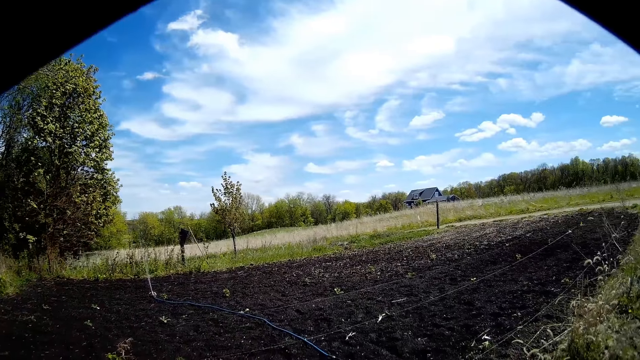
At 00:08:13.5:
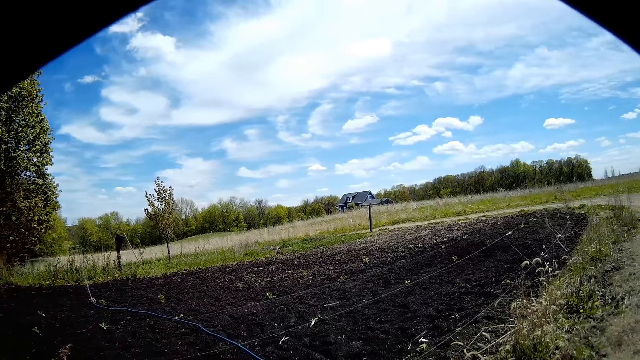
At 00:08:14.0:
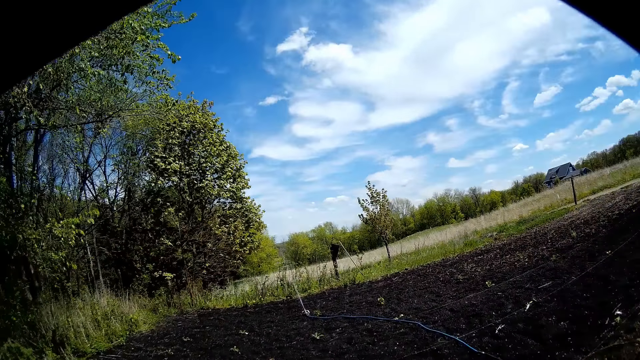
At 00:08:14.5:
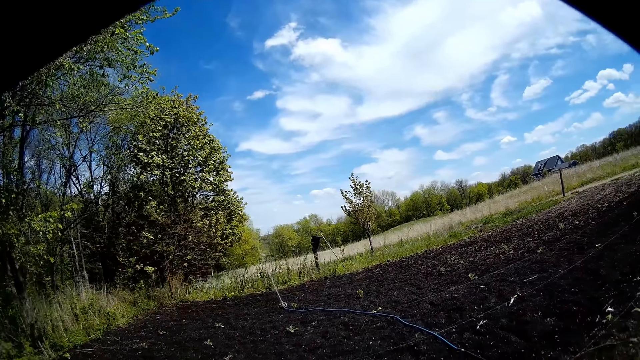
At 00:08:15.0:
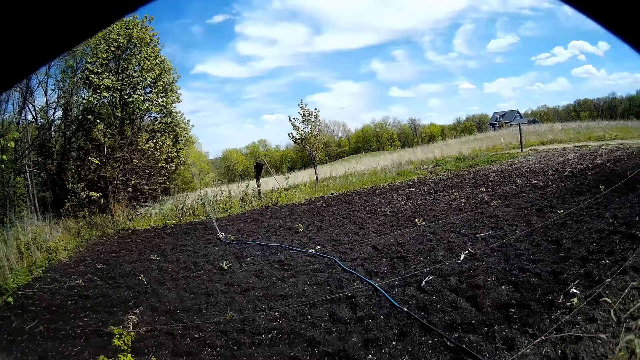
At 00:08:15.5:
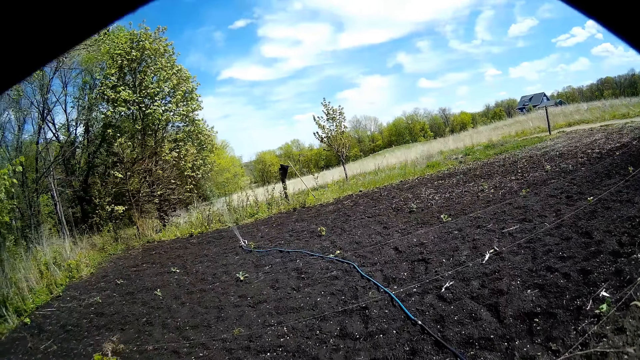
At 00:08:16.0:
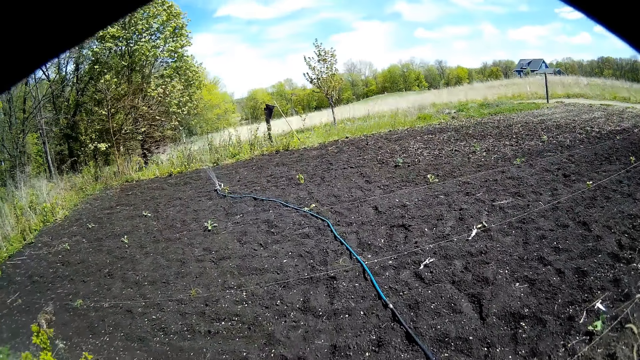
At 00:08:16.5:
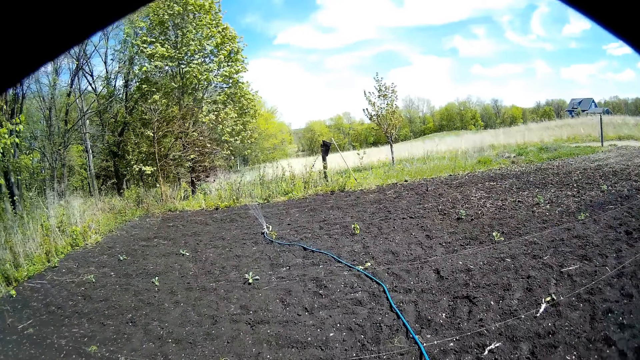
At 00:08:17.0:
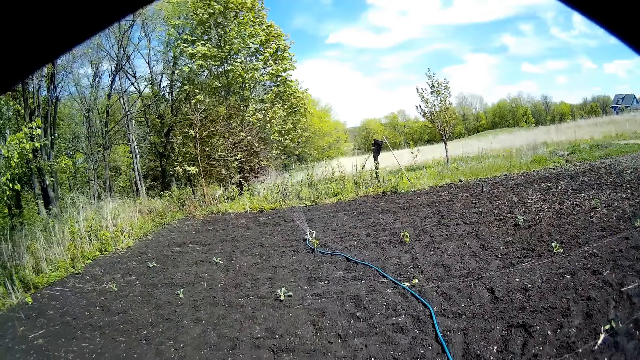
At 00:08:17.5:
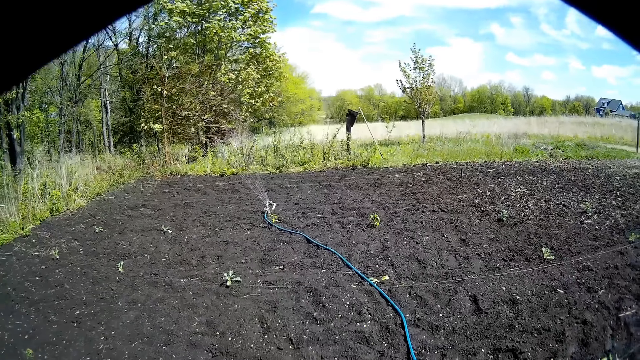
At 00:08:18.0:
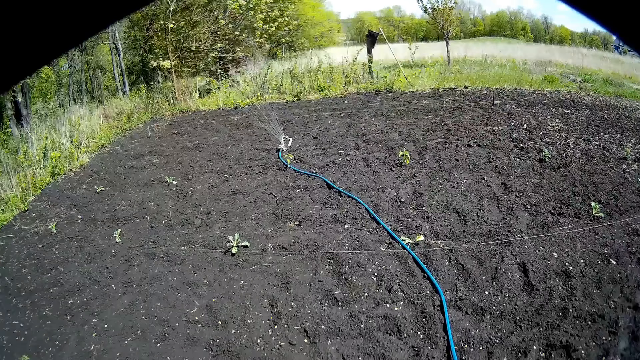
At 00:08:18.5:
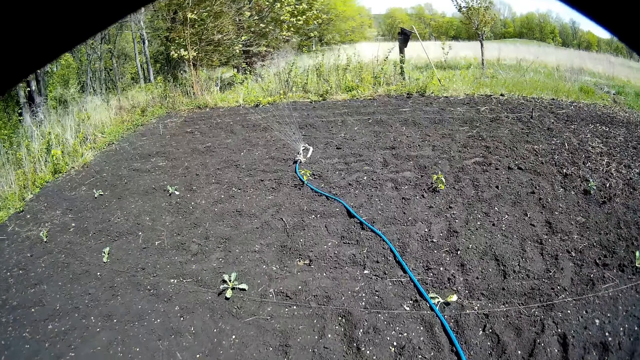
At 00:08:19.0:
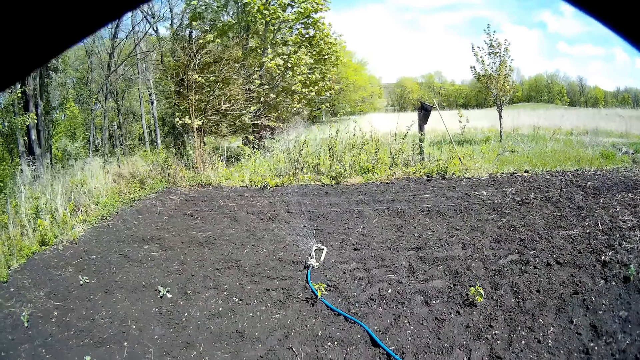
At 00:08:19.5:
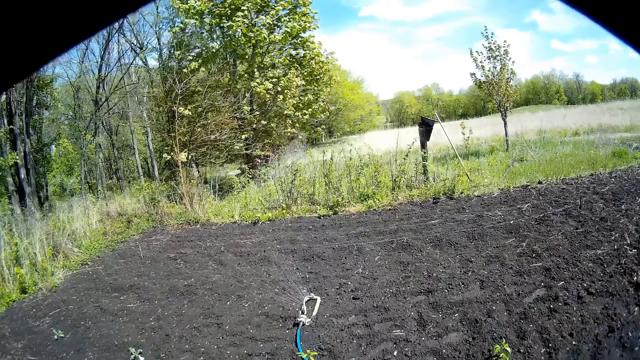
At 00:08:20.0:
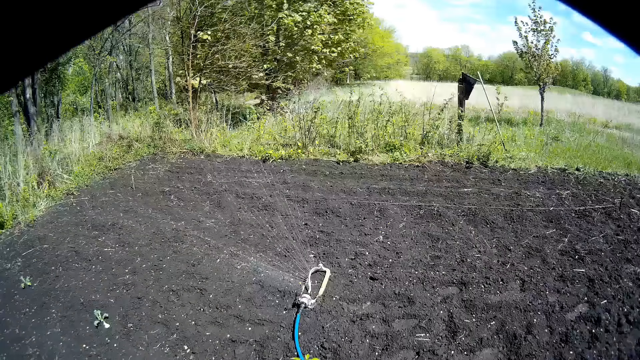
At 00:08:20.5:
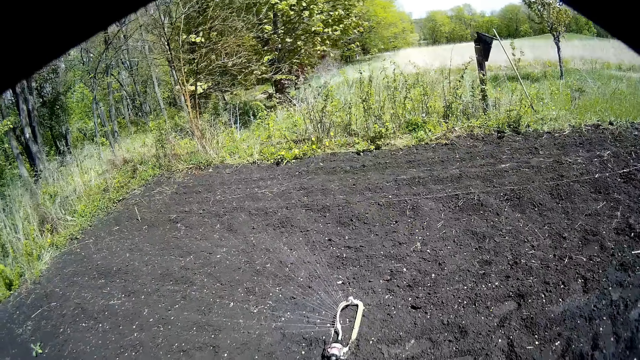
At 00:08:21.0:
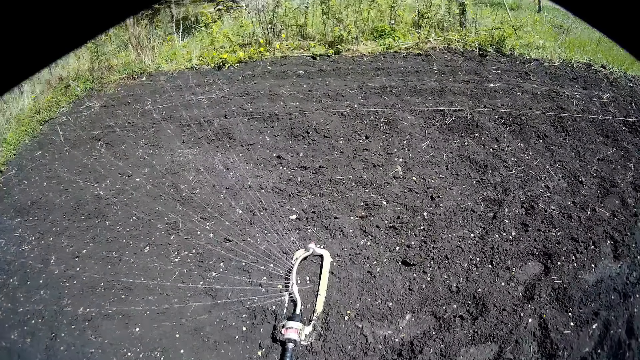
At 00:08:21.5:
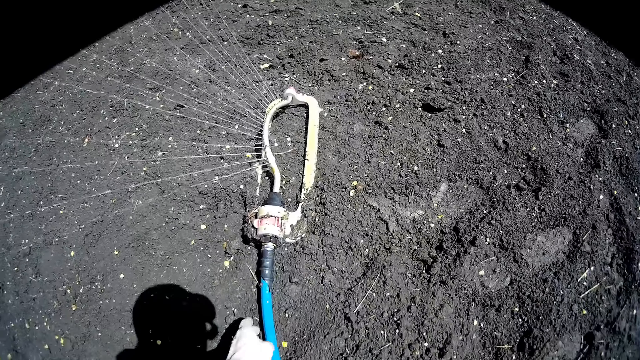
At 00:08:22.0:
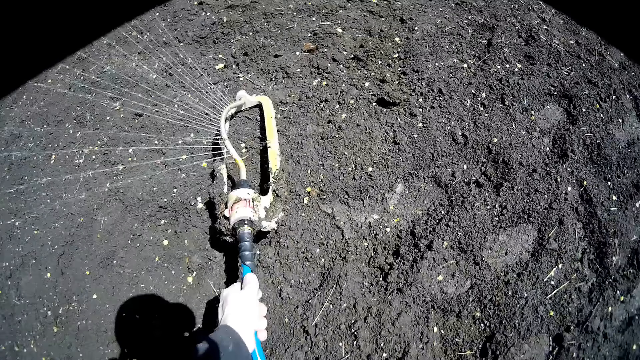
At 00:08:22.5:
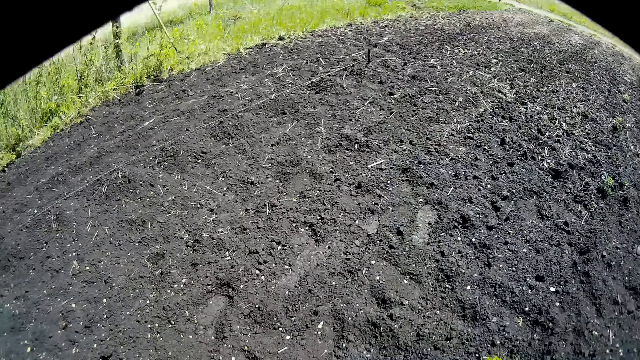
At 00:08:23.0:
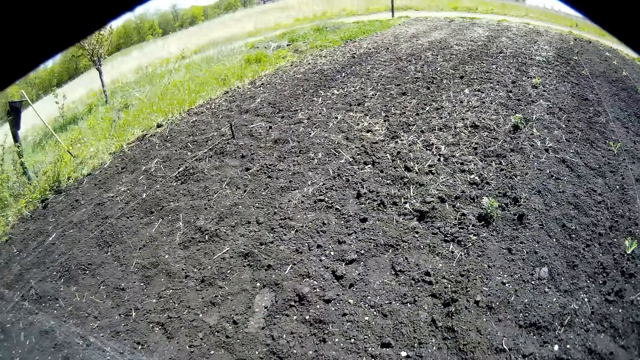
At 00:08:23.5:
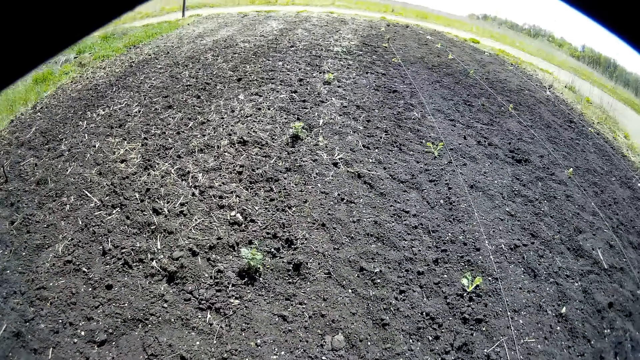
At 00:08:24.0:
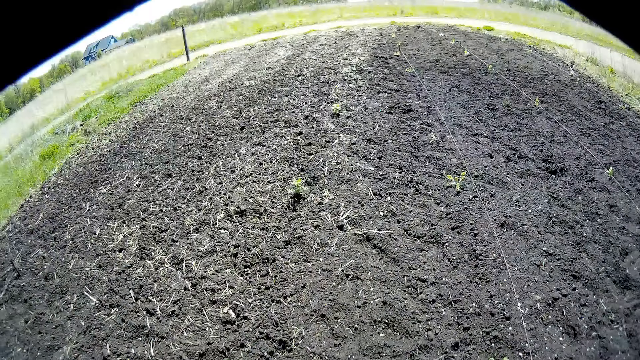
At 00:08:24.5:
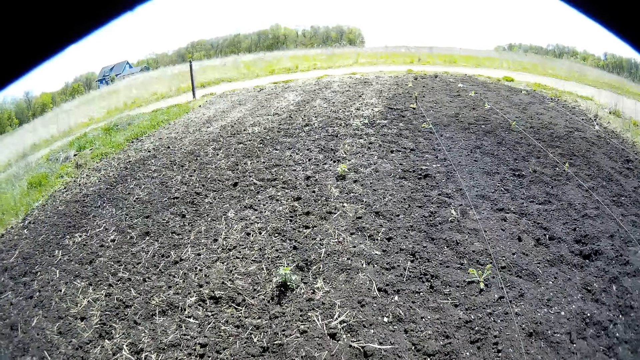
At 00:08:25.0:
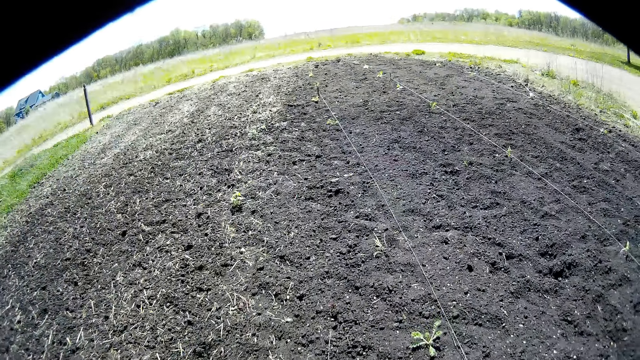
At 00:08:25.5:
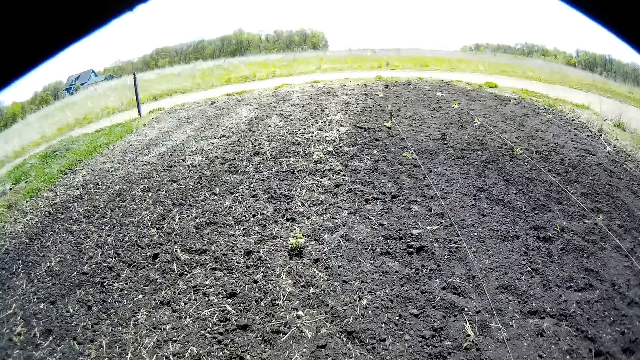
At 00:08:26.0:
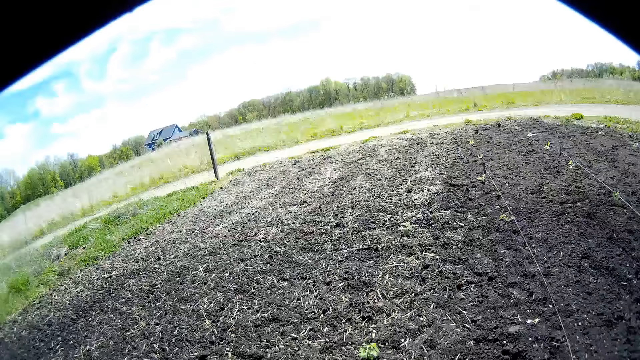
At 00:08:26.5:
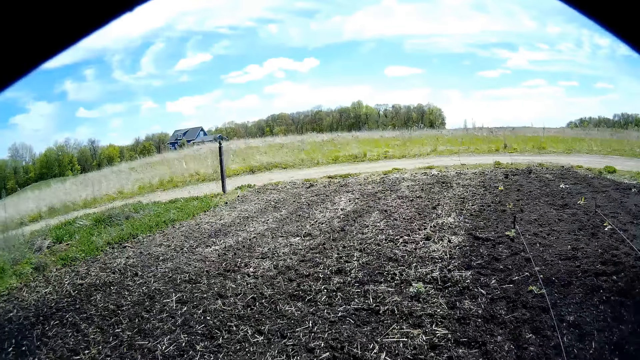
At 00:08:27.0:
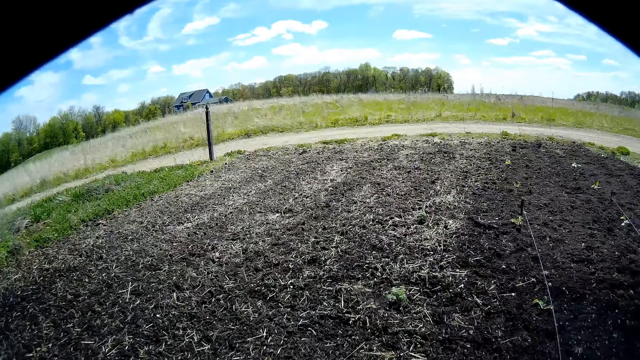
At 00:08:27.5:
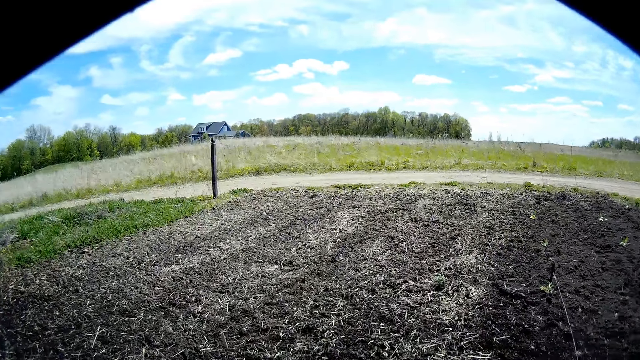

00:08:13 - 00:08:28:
The camera wearer walks inside the farm. He walks to the hose or pipe. He picks up the hose from the ground with his left hand. He sprinkles water on plants with the hose in his left hand. He walks on the garden.

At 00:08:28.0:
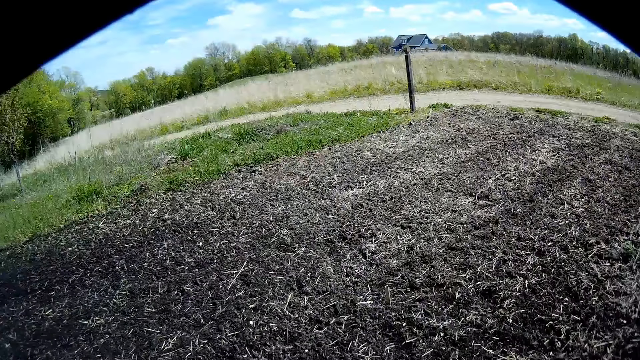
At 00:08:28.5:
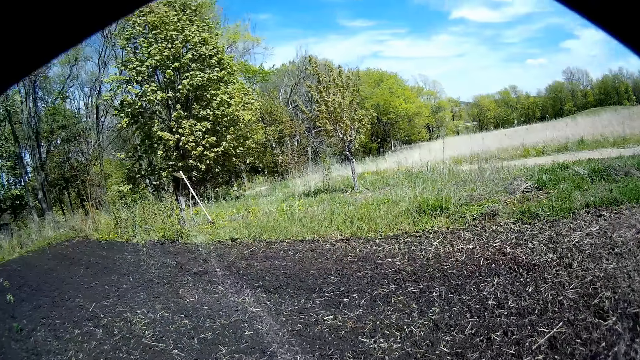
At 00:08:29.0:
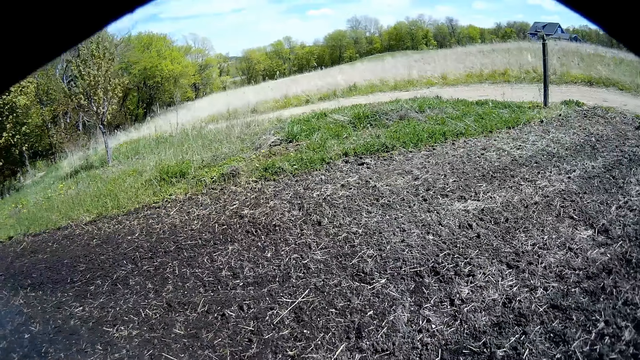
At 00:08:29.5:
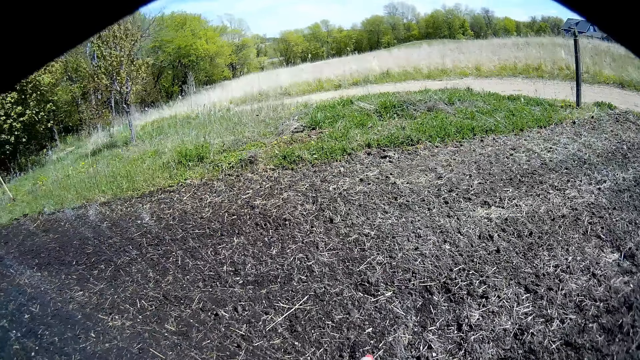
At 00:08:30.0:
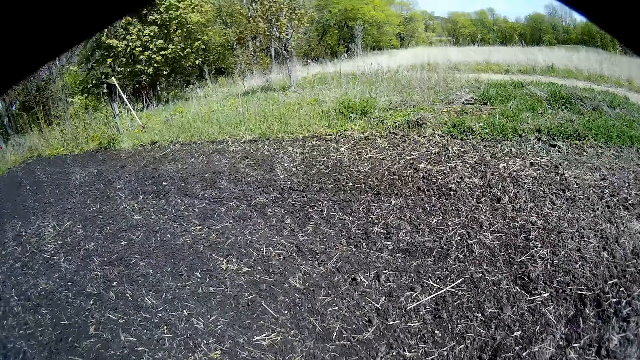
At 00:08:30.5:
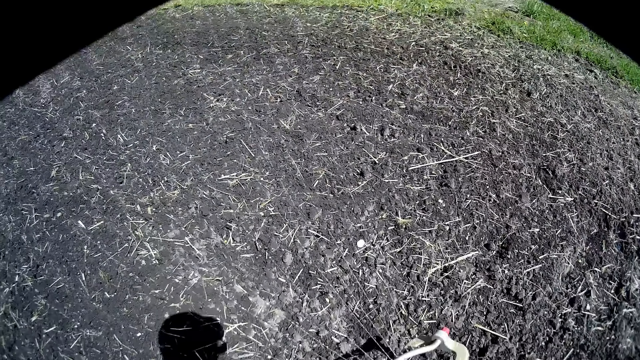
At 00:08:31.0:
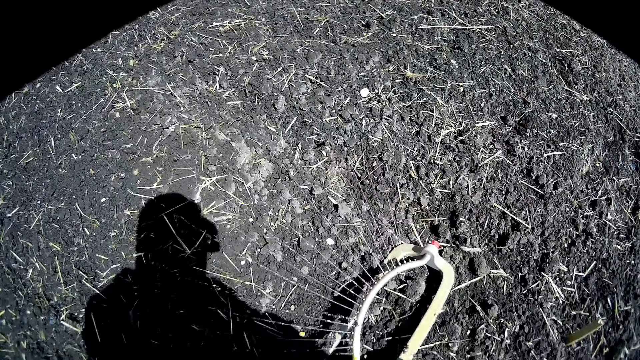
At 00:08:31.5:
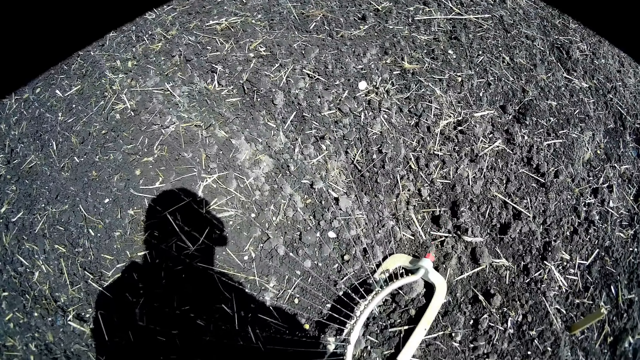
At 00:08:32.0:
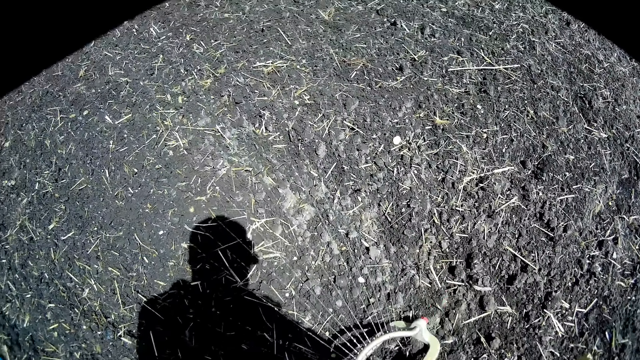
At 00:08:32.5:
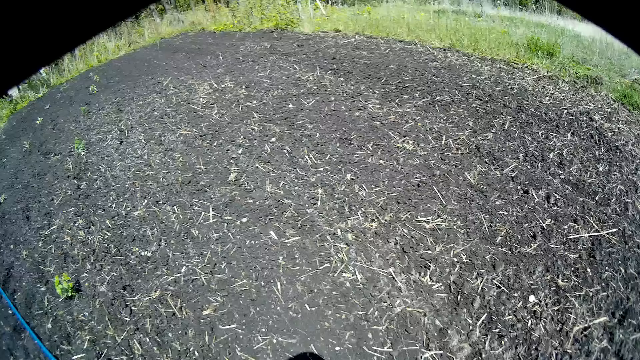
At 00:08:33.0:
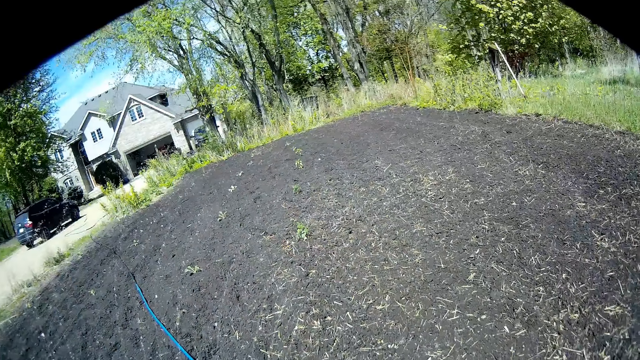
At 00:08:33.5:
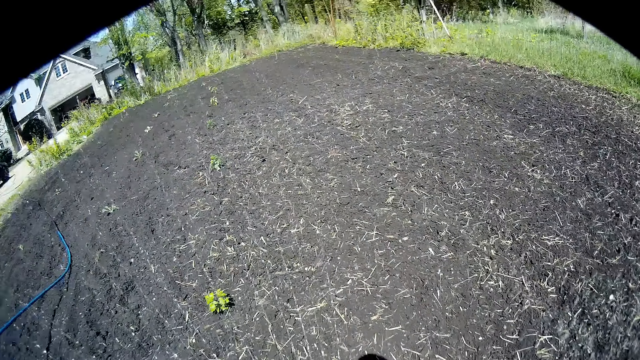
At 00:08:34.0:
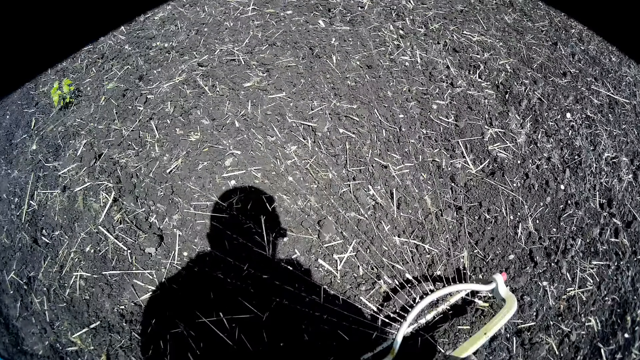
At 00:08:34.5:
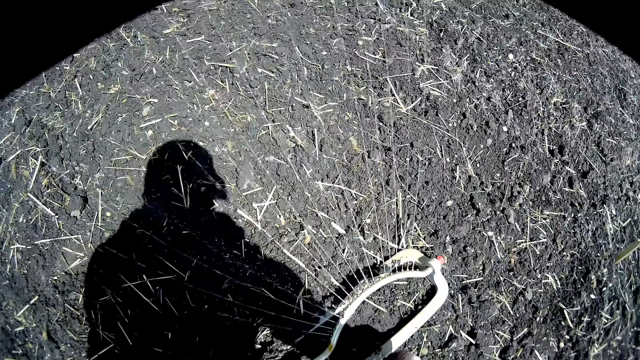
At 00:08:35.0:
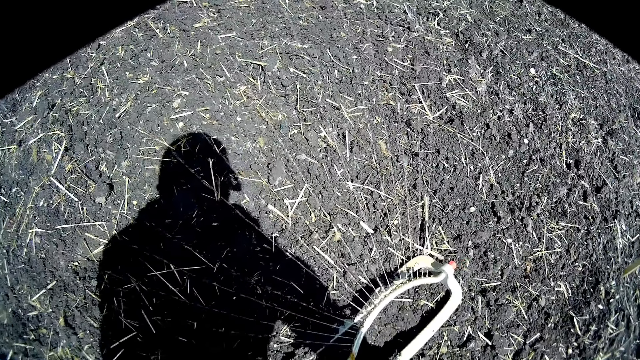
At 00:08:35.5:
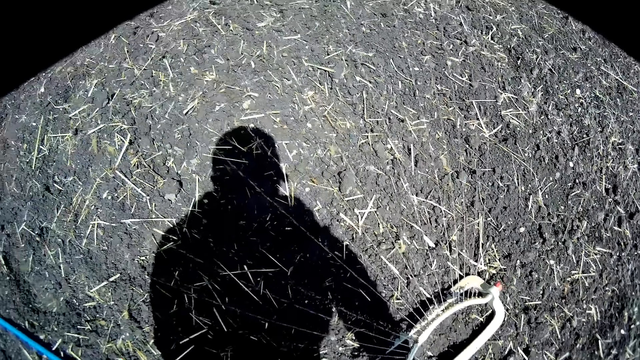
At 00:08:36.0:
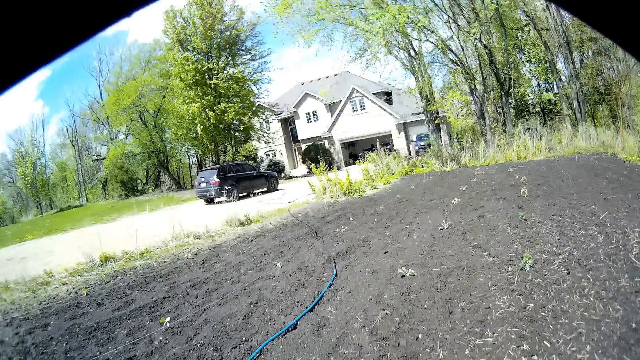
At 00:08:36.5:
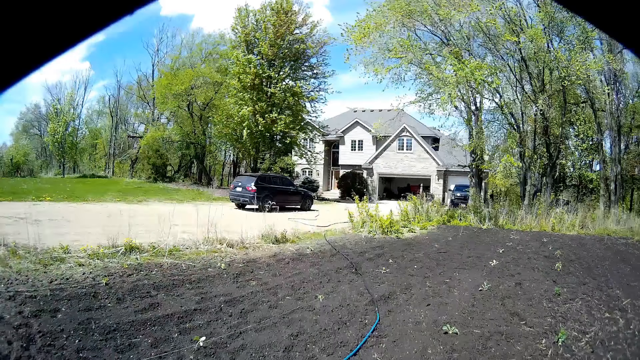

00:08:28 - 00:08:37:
The camera wearer places the pipe on the garden. He drops the hose on the ground with his right hand.
